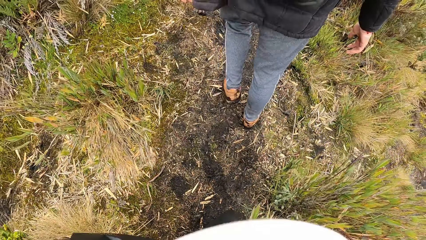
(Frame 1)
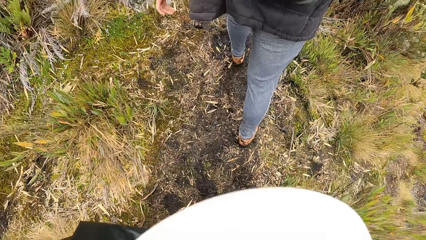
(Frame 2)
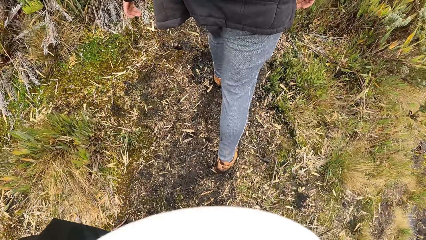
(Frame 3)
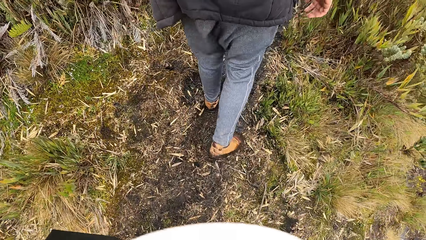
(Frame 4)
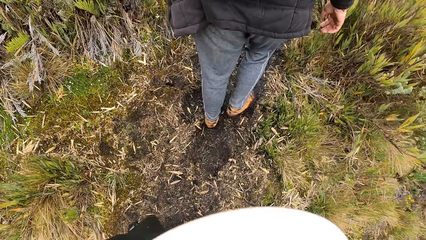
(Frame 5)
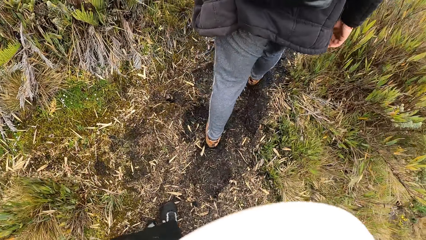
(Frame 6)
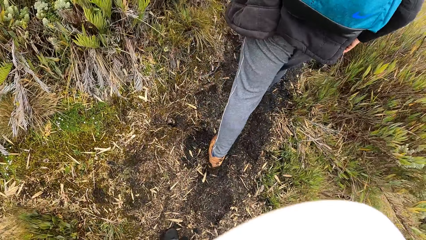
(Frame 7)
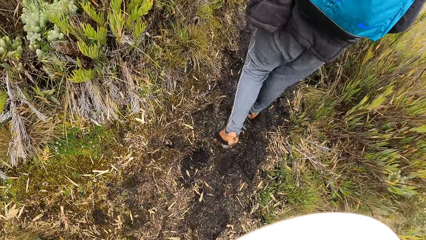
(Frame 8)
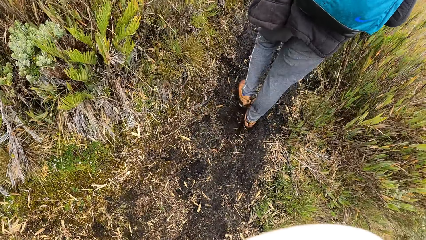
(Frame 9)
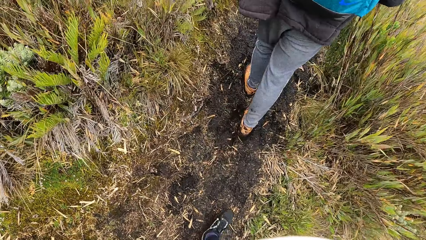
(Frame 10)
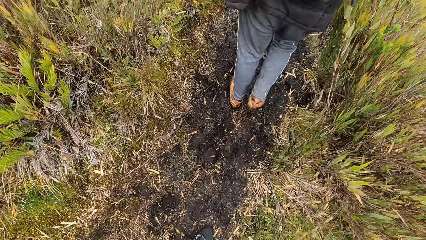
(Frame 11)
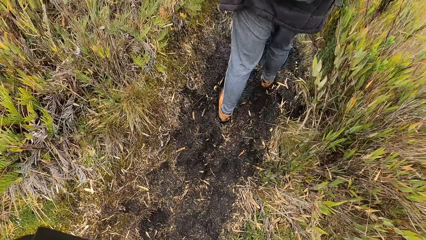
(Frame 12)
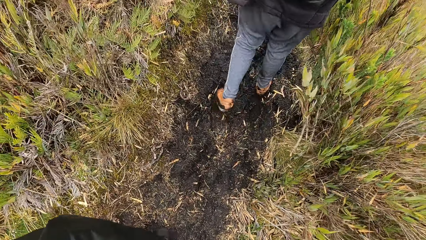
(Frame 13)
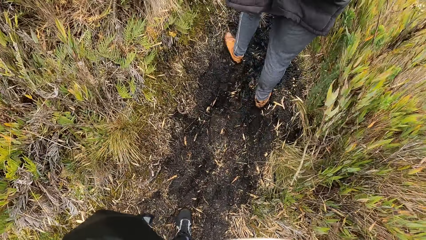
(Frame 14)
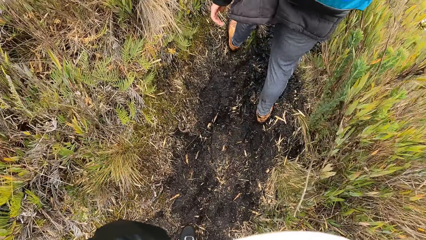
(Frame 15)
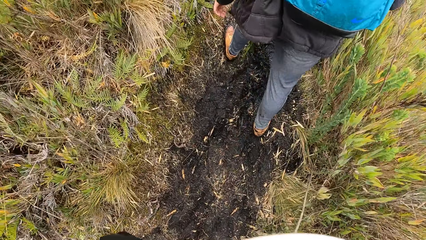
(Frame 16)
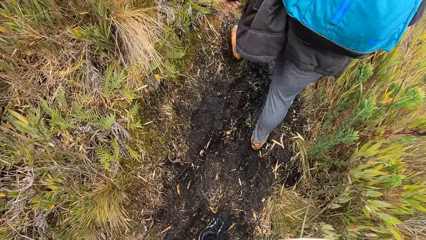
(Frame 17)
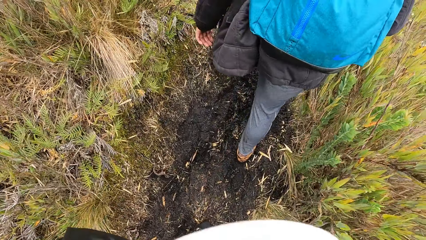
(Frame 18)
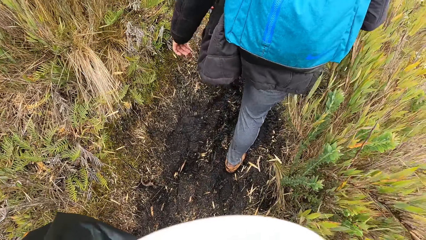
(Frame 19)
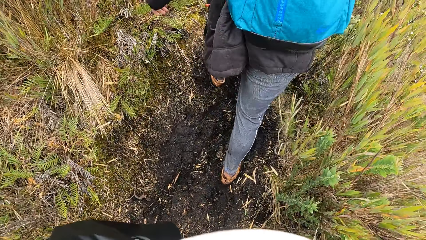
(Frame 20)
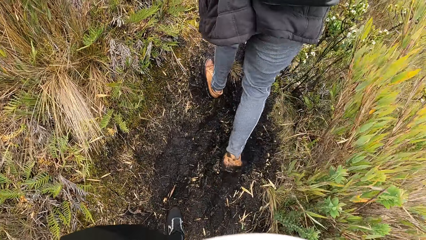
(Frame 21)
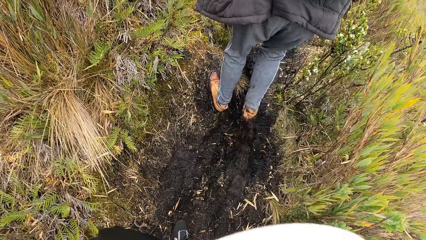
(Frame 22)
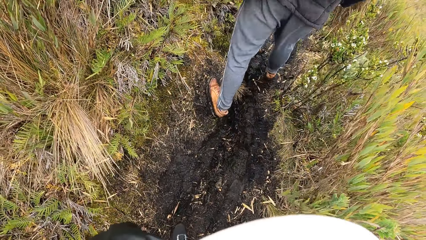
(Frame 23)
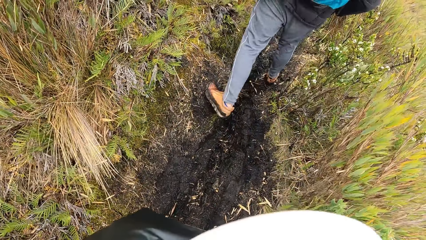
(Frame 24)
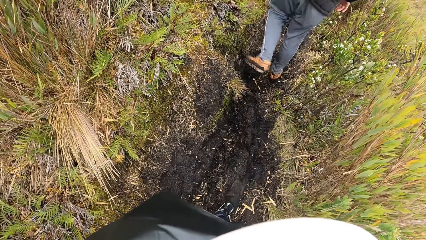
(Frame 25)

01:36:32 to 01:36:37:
The camera wearer walks on the road.

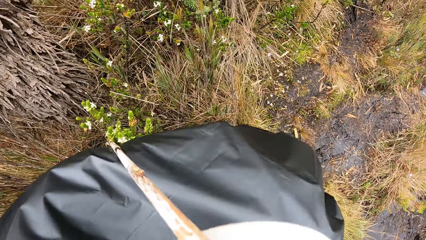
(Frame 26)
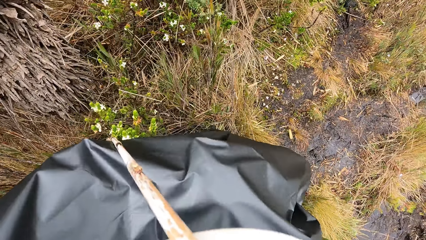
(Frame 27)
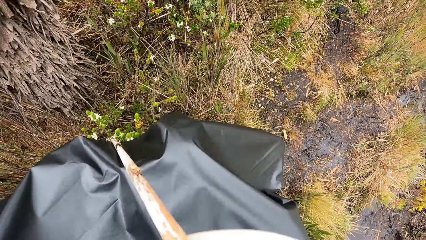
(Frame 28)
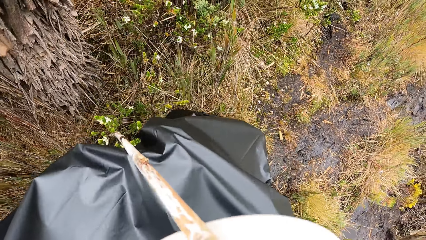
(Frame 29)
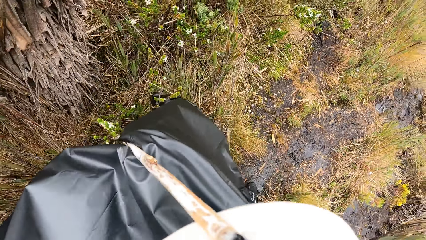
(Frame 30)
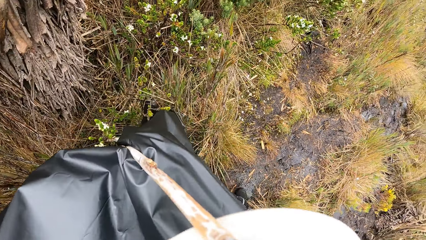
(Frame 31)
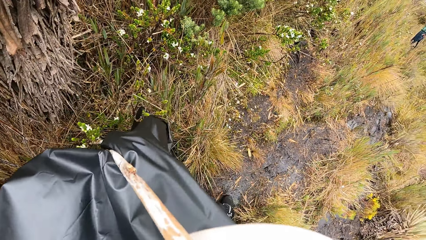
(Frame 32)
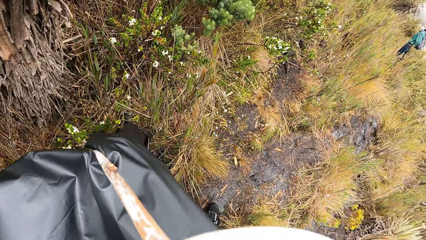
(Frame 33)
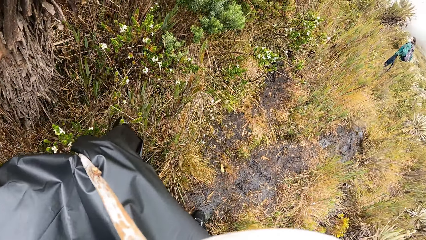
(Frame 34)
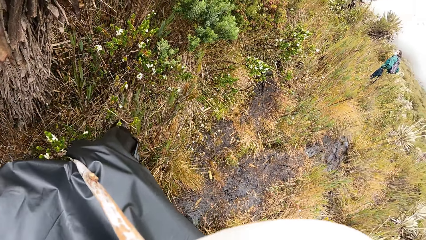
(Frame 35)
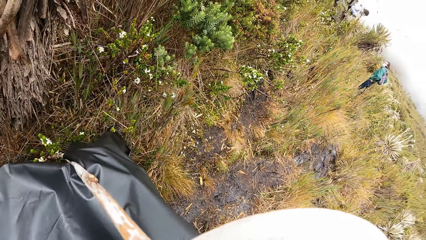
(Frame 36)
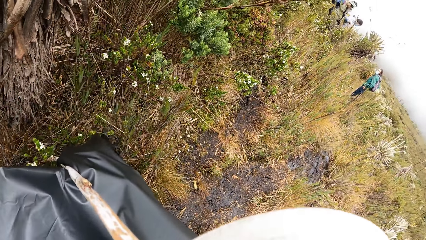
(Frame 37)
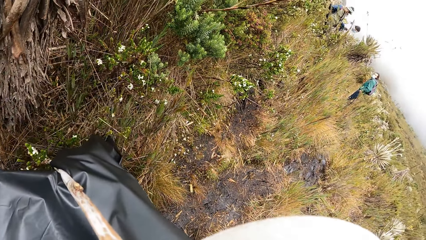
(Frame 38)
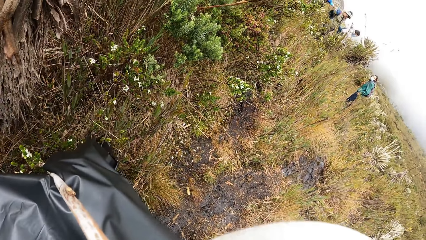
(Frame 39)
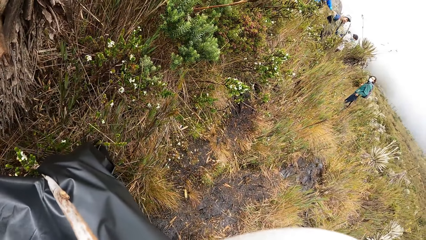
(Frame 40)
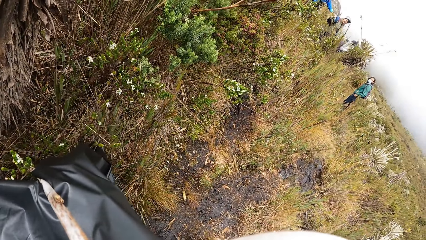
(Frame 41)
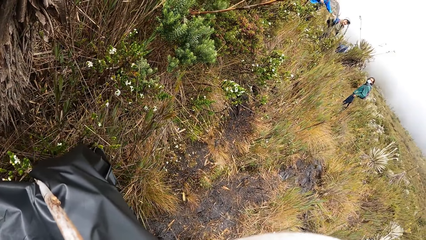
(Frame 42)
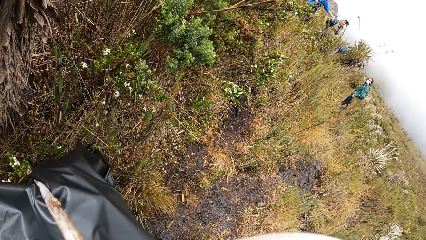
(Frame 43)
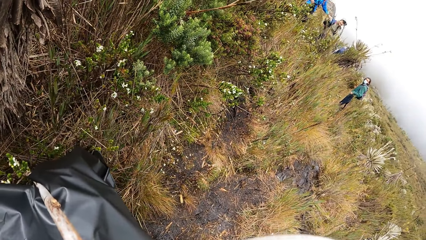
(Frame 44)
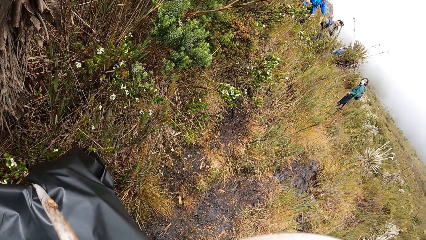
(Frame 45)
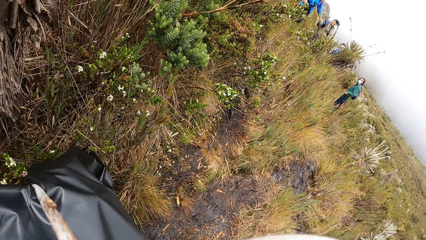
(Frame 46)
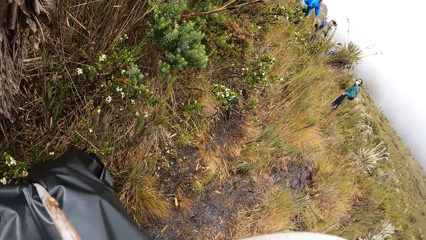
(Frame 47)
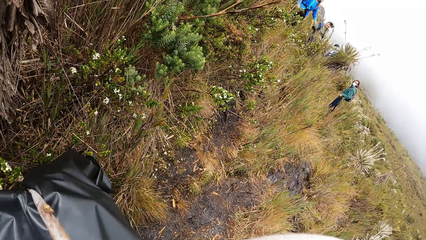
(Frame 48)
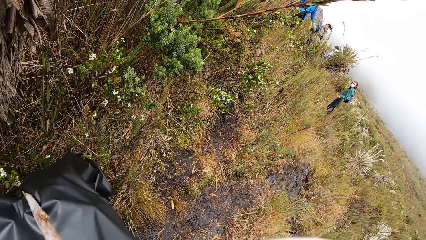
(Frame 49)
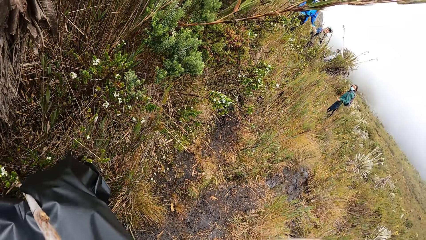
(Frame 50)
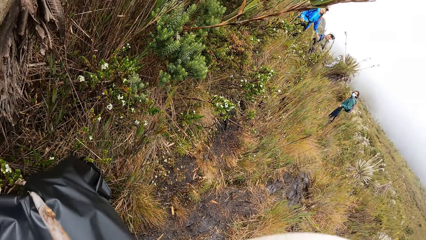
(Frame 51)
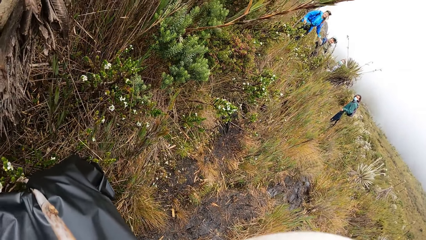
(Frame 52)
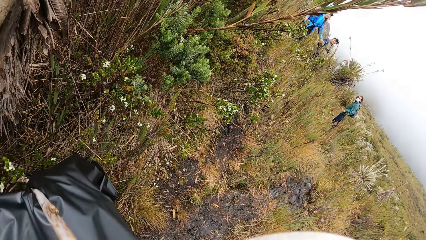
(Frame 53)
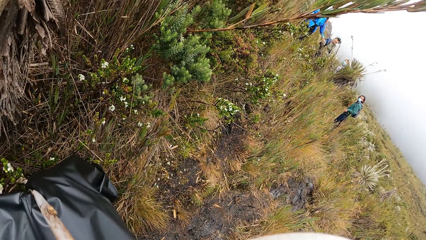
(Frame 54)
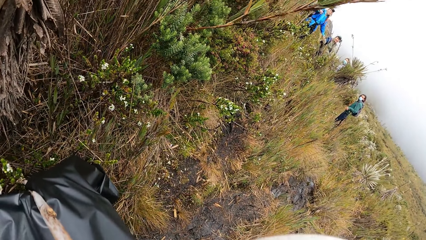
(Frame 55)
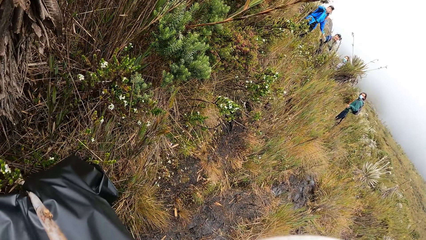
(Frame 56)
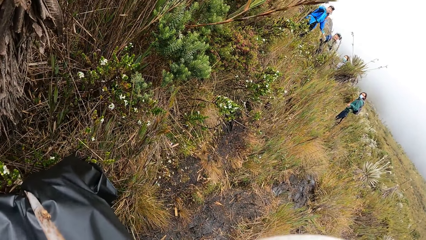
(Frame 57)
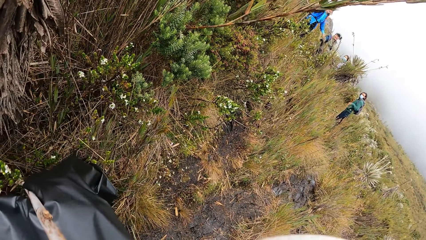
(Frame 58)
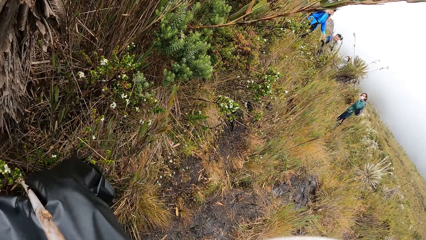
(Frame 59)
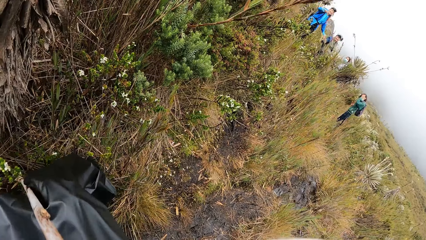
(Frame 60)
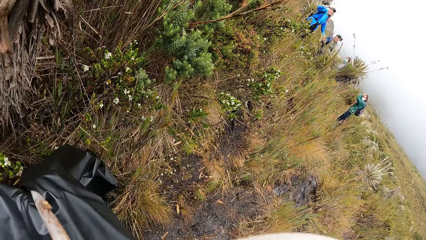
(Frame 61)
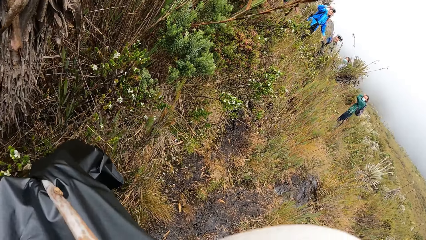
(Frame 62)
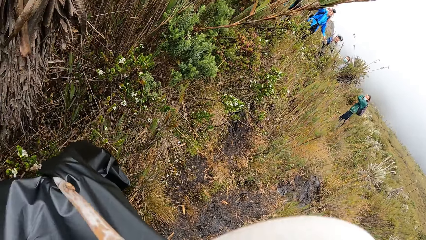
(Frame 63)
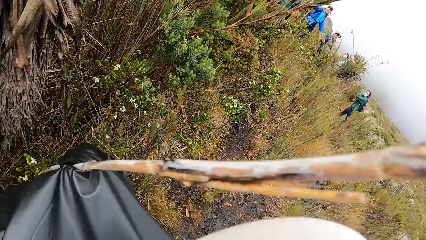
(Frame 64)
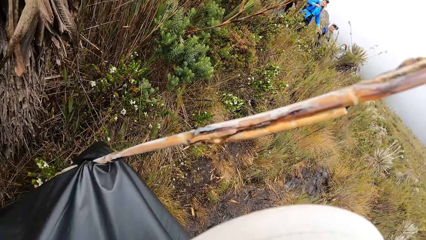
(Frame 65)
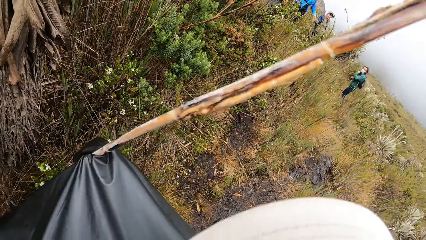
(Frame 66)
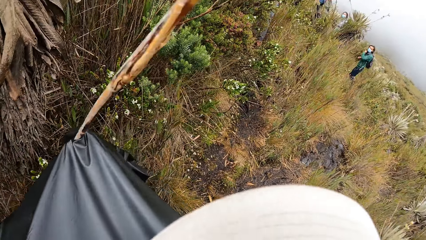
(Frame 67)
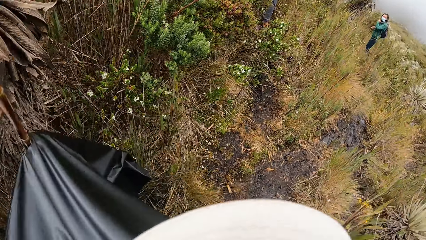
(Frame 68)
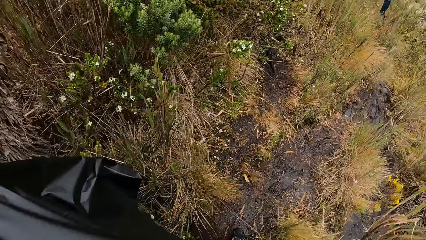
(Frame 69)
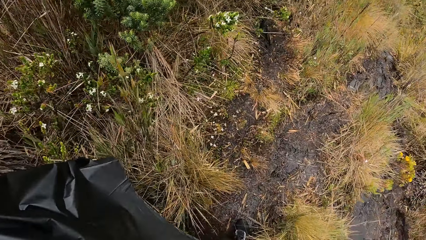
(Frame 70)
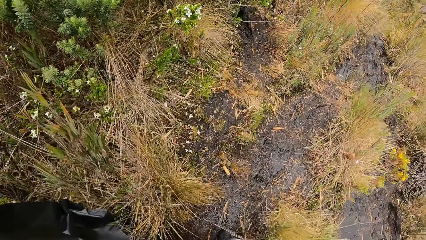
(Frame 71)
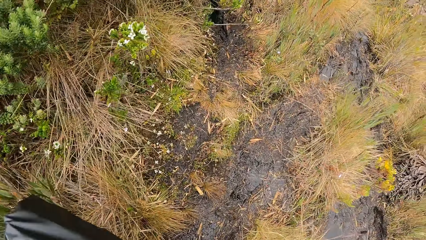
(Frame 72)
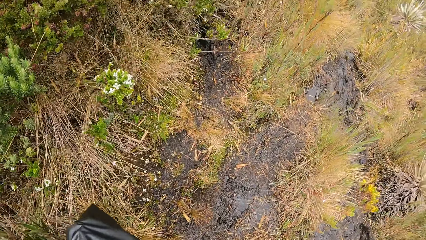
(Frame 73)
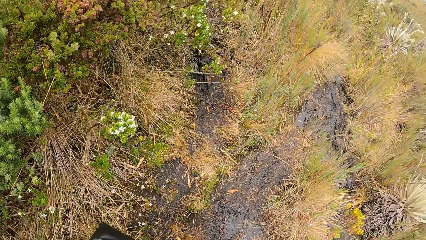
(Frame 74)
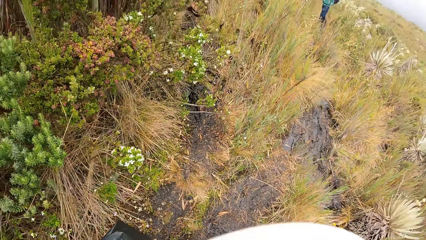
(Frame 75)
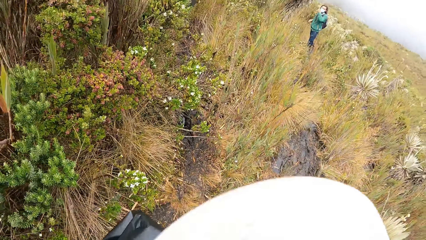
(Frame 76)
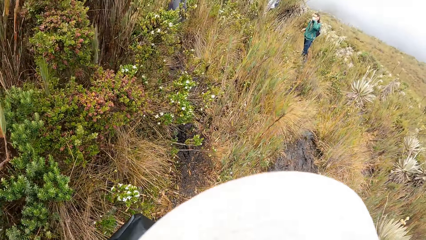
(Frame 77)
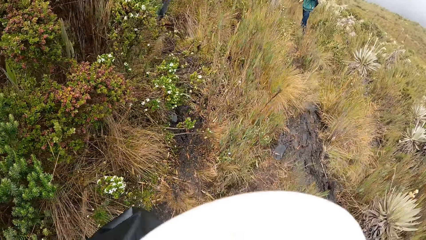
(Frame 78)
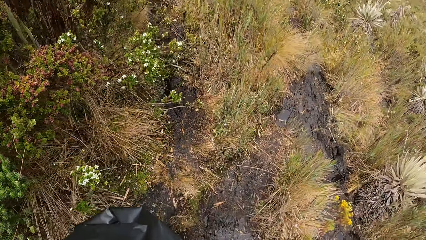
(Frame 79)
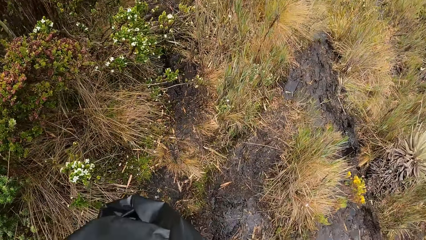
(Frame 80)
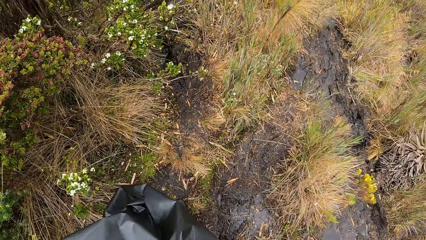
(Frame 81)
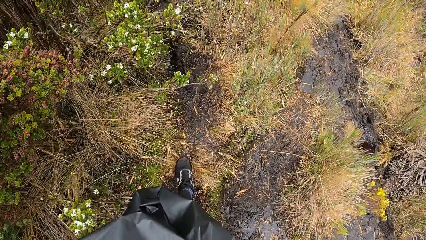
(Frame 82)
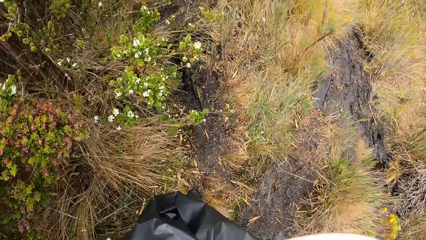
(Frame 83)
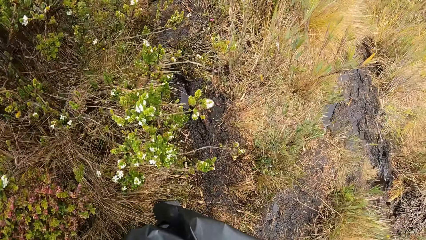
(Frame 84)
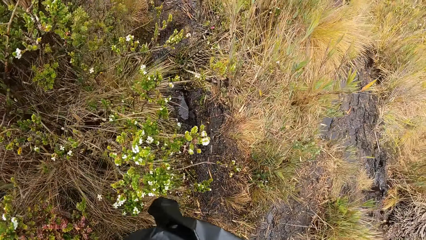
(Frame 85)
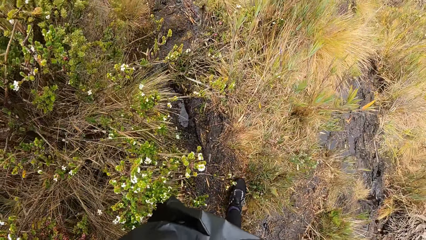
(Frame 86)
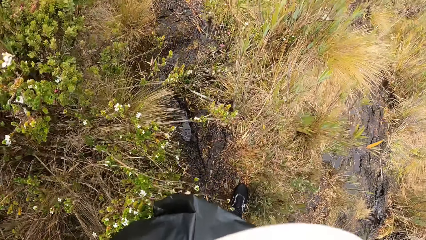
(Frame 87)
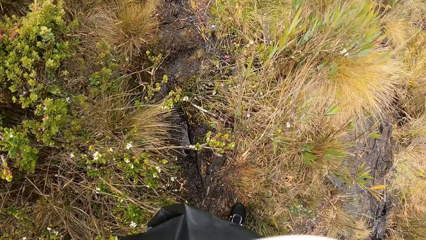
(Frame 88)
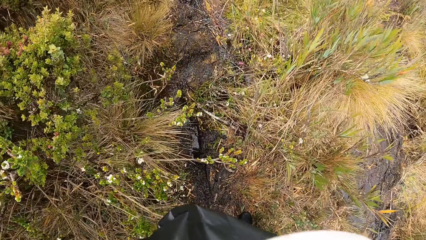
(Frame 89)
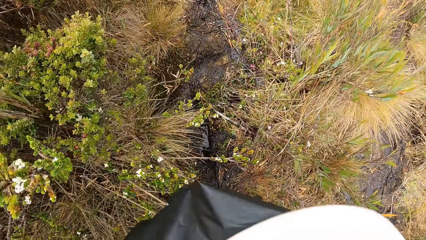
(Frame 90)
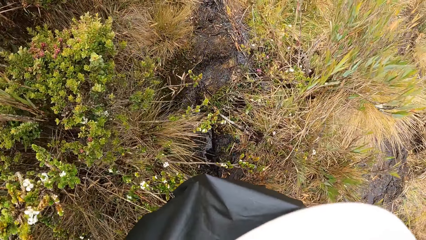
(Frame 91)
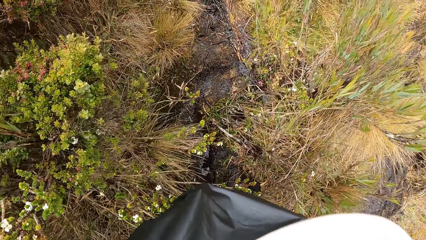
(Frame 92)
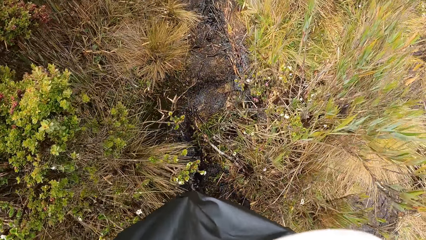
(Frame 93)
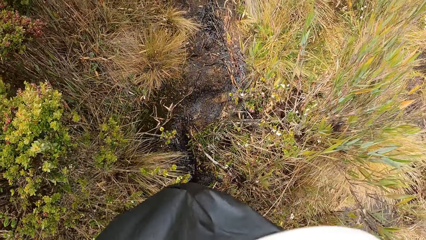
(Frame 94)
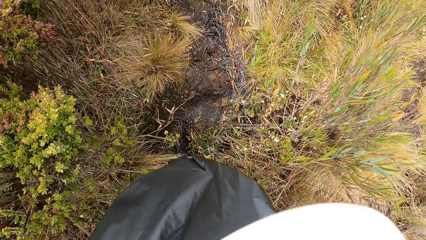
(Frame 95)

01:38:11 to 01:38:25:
The camera wearer holds a stick. A man holds the shoulder of a woman with his left hand. Another man touches his hair with his left hand. The camera wearer walks on the road.
